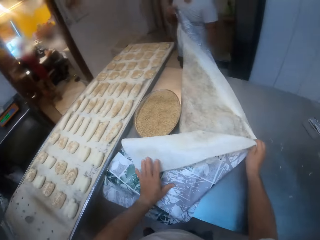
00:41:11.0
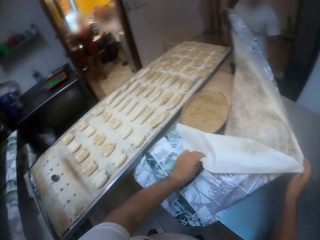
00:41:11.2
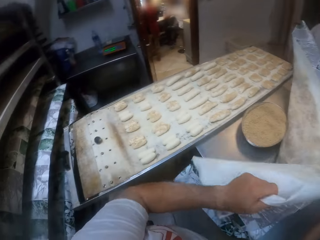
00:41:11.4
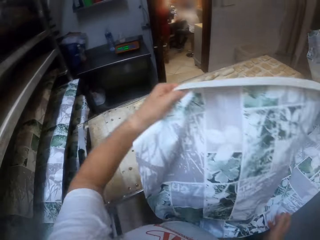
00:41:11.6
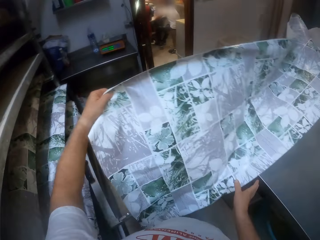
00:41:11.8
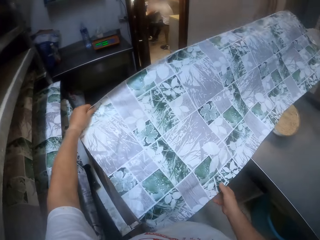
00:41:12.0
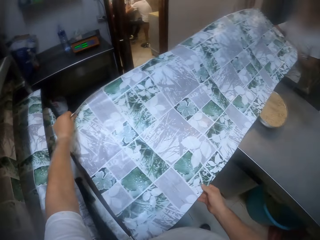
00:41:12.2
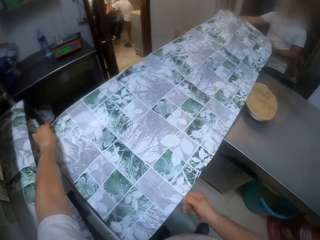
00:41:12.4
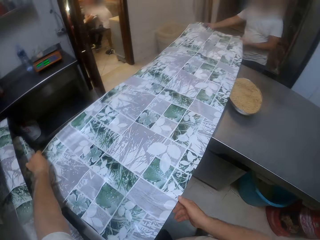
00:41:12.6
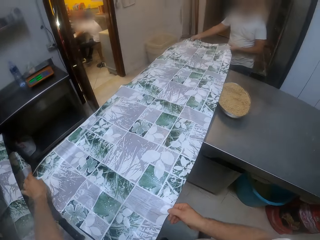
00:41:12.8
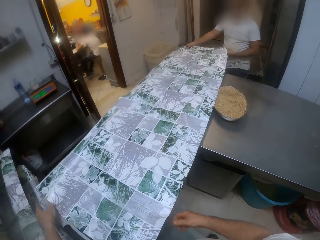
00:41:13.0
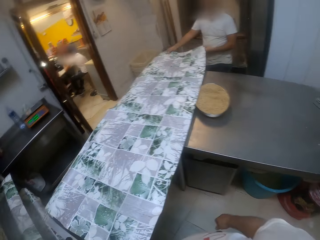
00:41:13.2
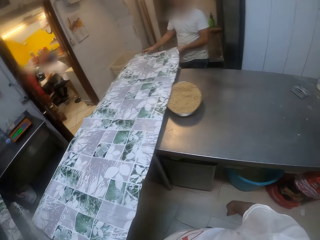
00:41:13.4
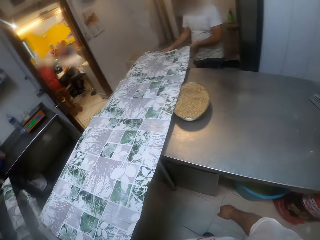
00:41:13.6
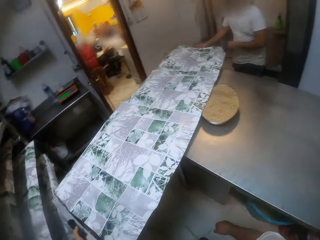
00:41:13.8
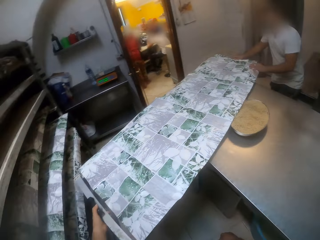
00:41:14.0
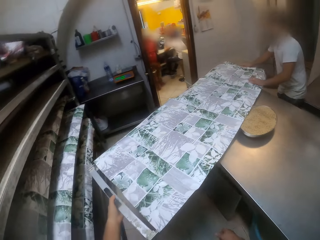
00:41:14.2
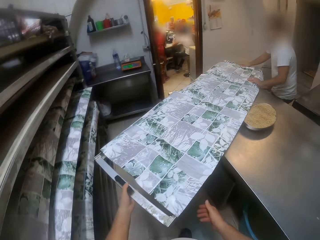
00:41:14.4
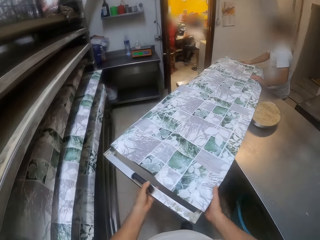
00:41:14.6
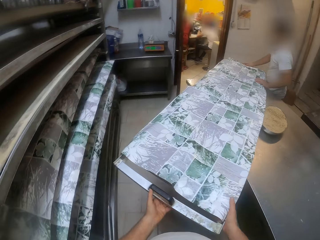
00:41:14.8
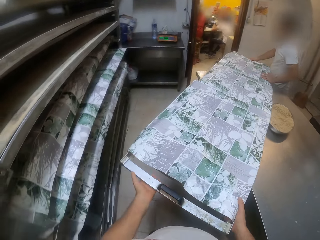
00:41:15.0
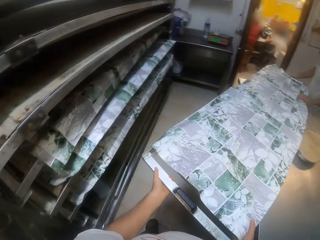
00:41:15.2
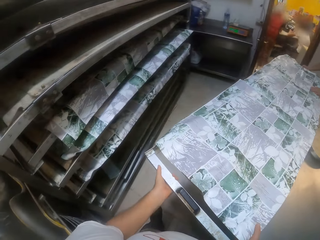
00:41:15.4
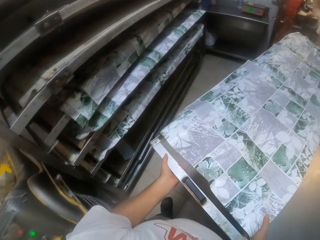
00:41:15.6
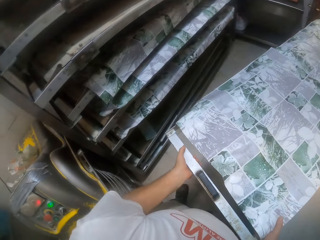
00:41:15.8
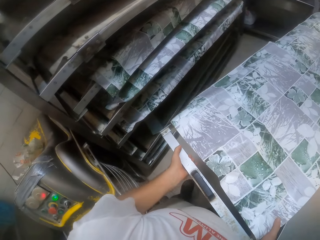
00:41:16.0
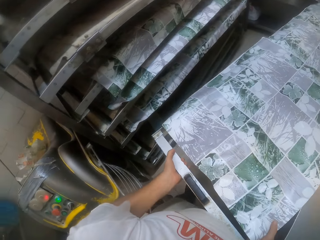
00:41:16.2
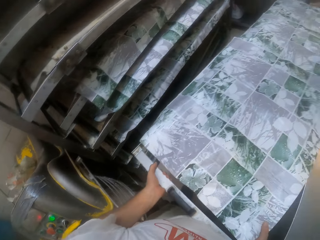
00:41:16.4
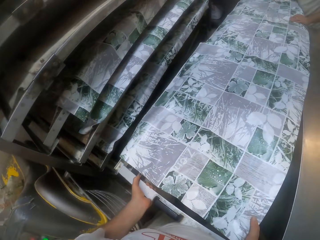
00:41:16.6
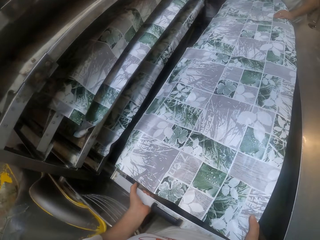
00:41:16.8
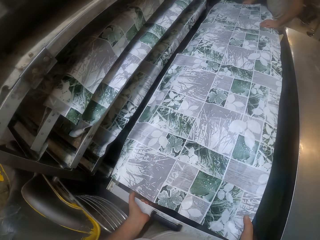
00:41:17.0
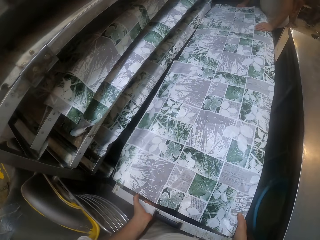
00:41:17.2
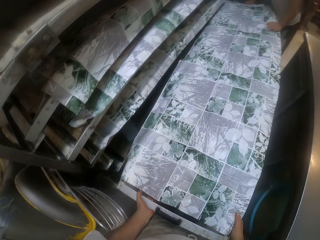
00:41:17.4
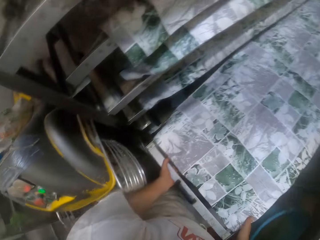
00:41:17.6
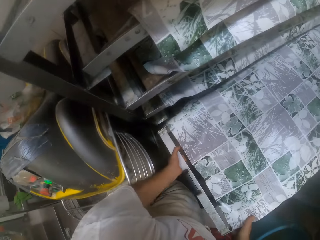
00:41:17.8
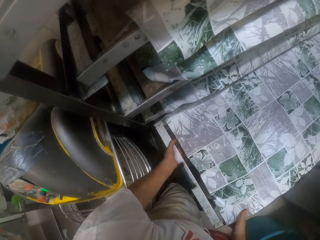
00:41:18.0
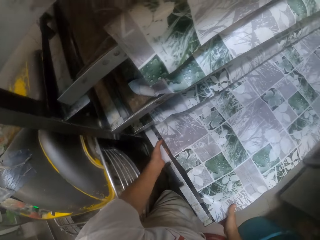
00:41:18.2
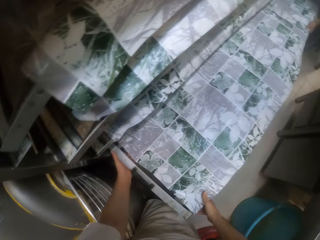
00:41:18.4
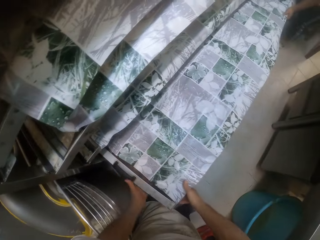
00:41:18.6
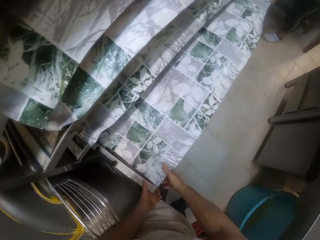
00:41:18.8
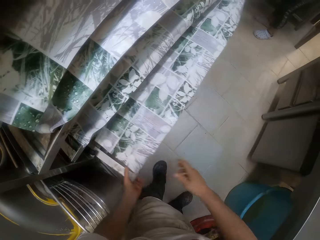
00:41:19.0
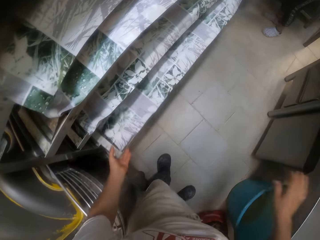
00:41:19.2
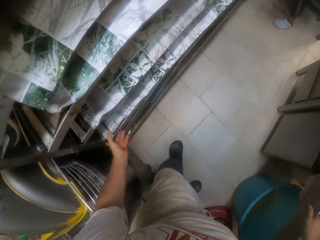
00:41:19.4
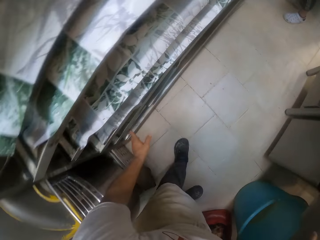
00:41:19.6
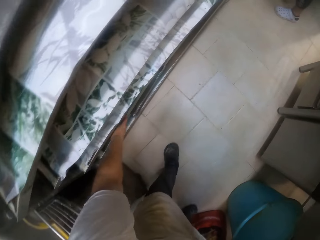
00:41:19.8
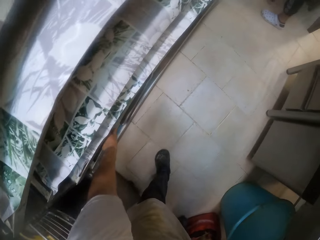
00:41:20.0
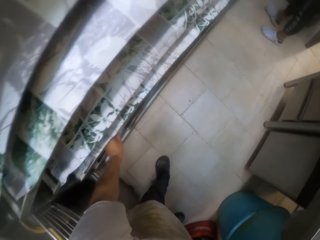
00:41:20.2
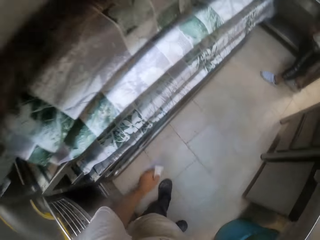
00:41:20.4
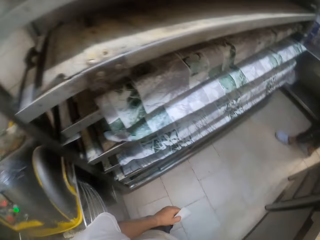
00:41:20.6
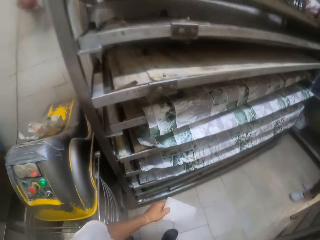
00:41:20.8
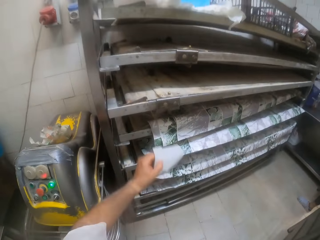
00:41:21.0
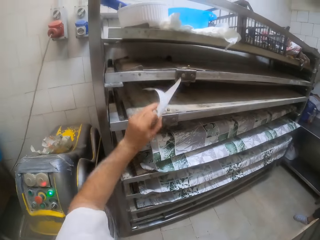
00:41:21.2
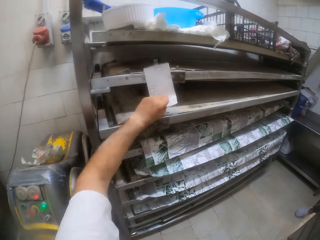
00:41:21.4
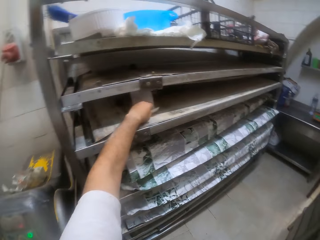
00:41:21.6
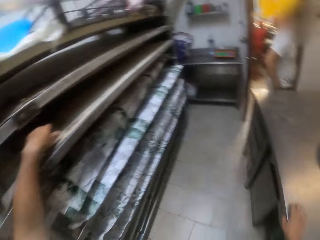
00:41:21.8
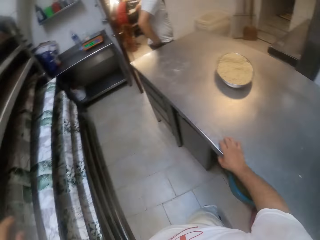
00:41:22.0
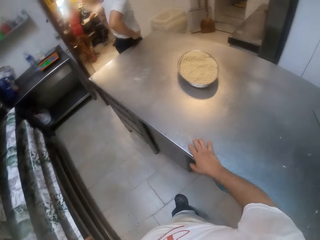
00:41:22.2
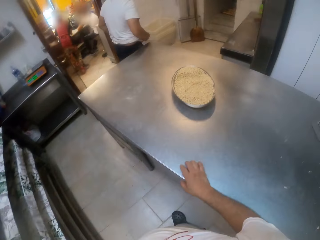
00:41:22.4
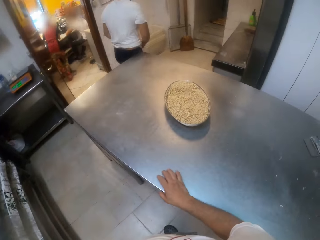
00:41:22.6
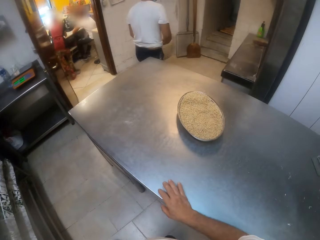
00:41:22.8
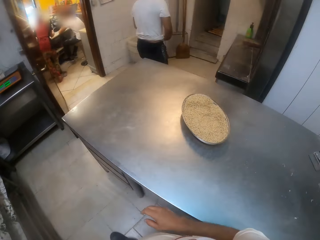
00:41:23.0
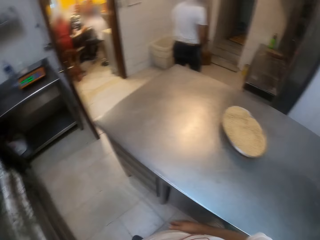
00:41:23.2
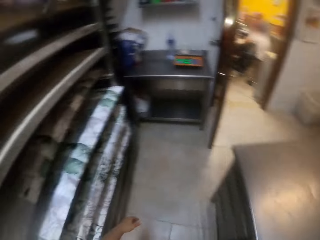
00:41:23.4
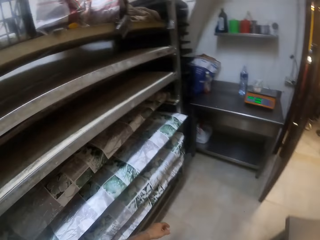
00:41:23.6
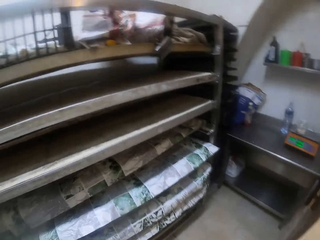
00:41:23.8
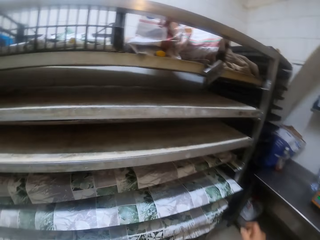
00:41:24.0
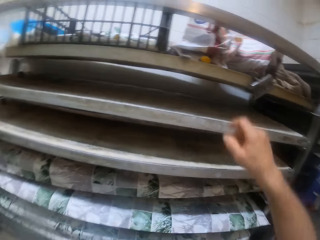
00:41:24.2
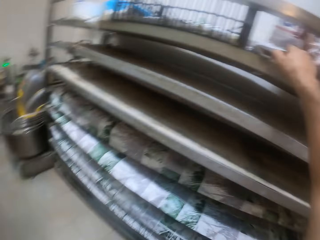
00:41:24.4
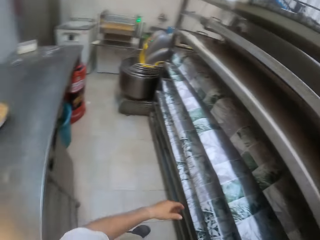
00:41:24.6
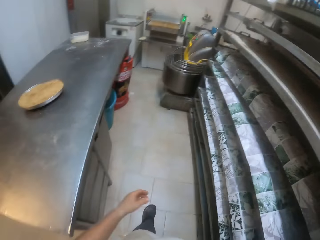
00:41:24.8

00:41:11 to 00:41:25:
The camera wearer holds a paper wrapper with both hands. The camera wearer and a man cover the dough pan with the dough cover with both hands. The camera wearer rotates a metallic tray with the left hand. The camera wearer and the man push the covered dough pan with both hands. The camera wearer holds the metallic tray with both hands. The camera wearer and the man lift the covered dough pan with both hands, drop the covered dough pan on the rack with both hands, and slide the covered dough pan on the rack with both hands. The camera wearer removes his right hand from the covered dough pan. He picks up a paper under the rack with his left hand. He drops the paper on the rack with his left hand. He places his right hand on the table.

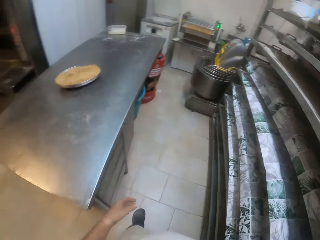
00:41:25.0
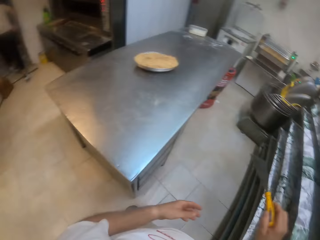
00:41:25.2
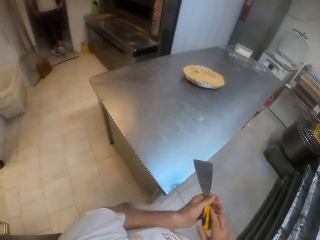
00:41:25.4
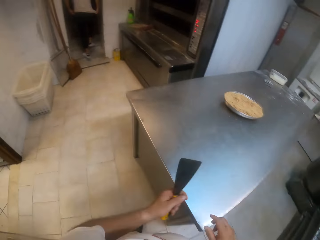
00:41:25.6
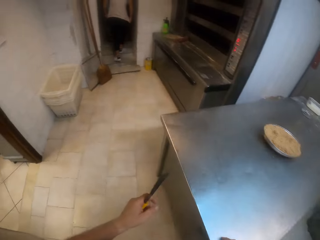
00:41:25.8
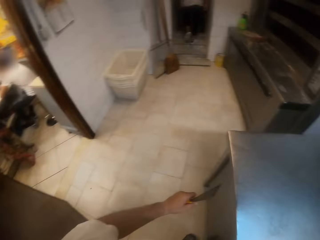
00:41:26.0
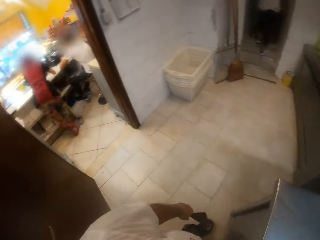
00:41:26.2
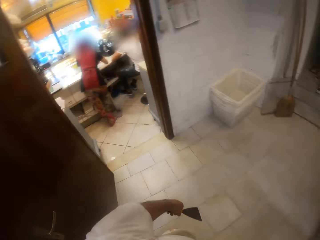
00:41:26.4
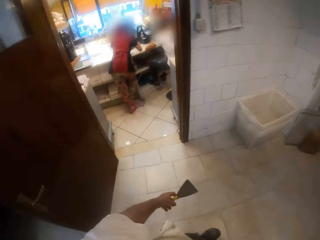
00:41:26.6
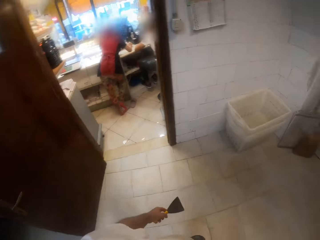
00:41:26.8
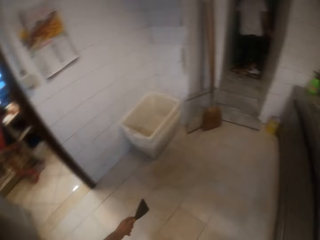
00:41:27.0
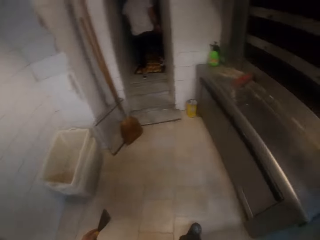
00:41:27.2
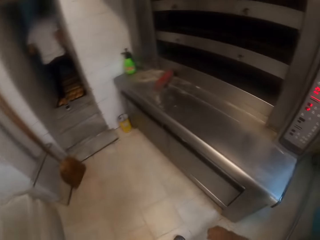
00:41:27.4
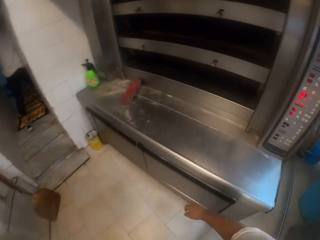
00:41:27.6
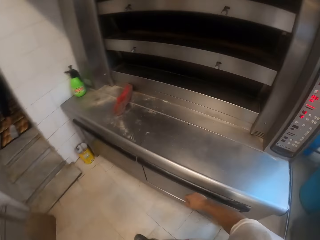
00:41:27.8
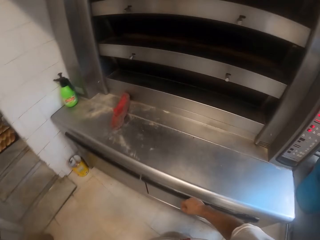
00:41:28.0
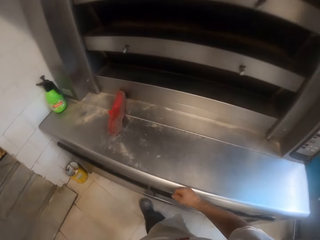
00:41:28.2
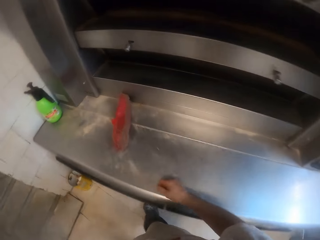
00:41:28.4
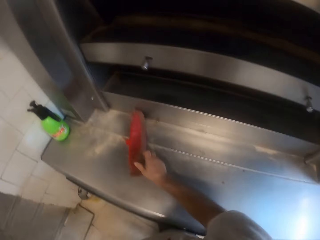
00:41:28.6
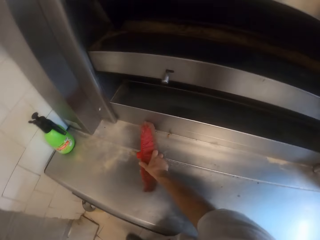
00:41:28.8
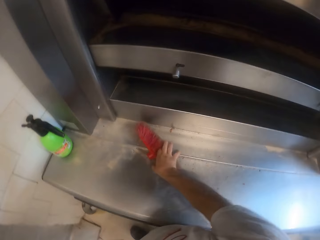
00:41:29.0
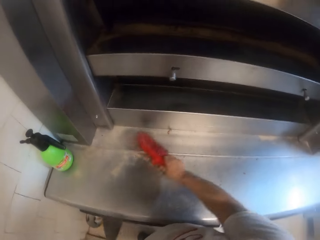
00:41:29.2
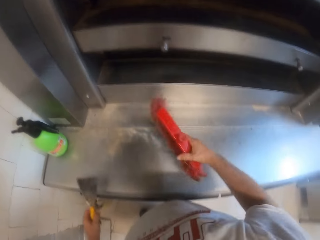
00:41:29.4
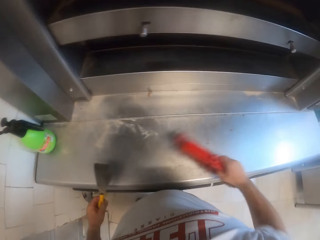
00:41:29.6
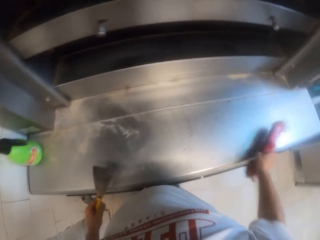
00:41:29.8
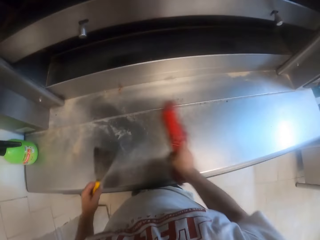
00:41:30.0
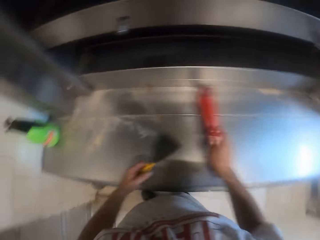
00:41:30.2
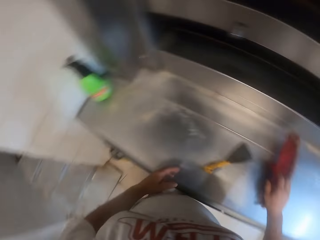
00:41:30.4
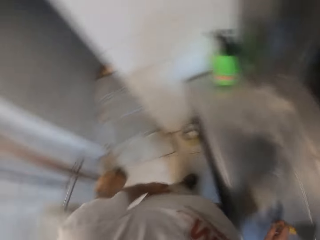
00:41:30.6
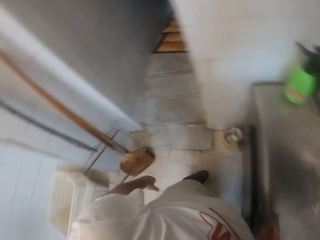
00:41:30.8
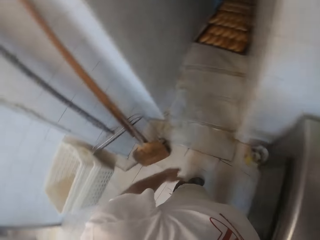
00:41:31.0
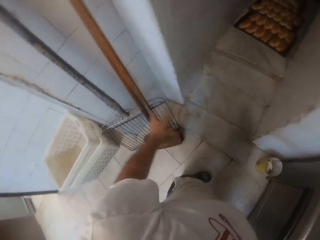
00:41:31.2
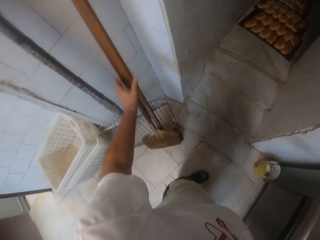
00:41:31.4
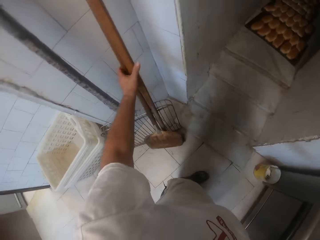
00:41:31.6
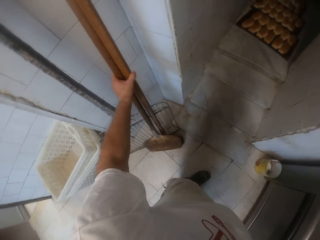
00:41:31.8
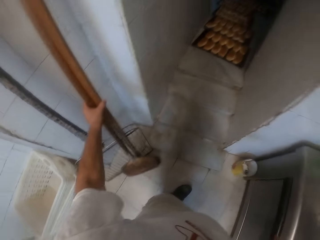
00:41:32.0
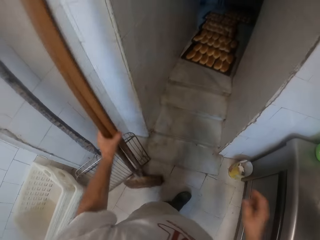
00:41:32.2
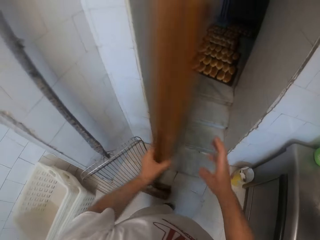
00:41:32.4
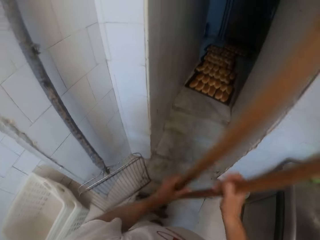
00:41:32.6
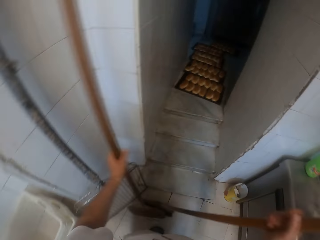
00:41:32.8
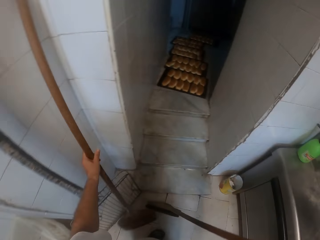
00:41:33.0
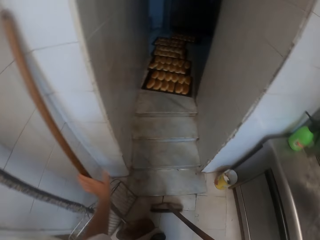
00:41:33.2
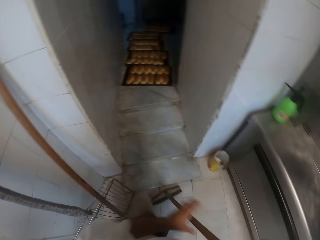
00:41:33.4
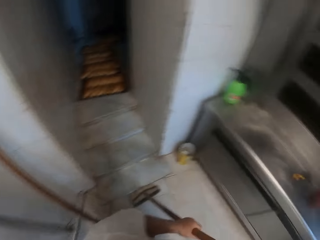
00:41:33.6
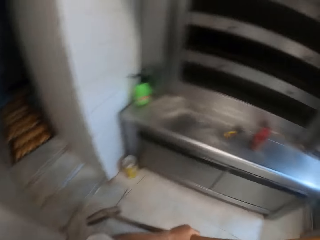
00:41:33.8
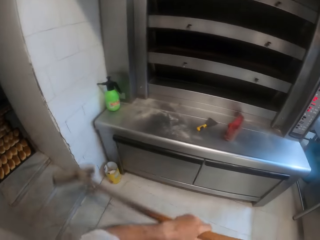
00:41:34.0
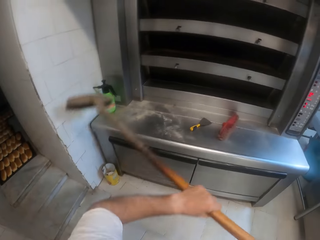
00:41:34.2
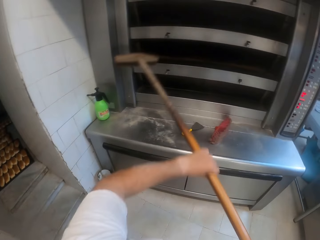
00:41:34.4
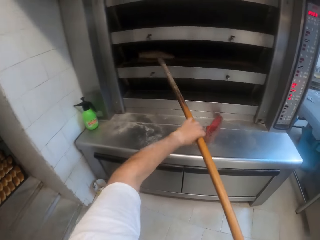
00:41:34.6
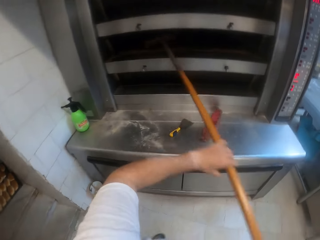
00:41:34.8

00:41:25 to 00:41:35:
The camera wearer picks up a scraper from the rack with his right hand. He passes the scraper to his left hand. He holds the scraper with the left hand. He walks around in the room. He picks up a scrub brush from an oven slab with his right hand. He sweeps the oven slab with the scrub brush in his right hand. He drops the scraper on the oven slab with his left hand. He picks up two oven brushes with his left hand. He separates the oven brushes with both hands. He drops the oven brush with his left hand. He holds the oven brush with both hands. He lifts the oven brush with both hands.
